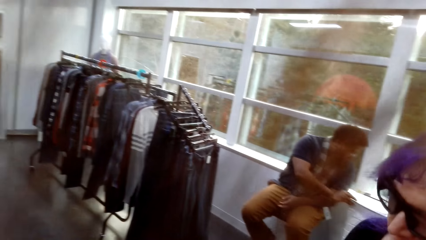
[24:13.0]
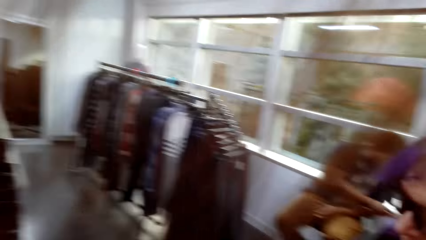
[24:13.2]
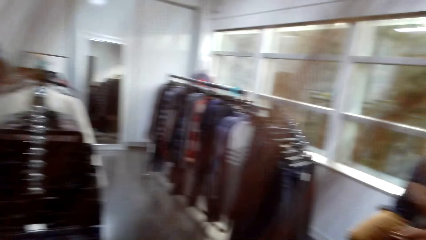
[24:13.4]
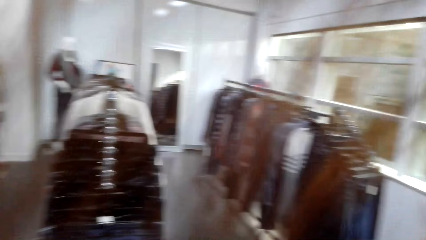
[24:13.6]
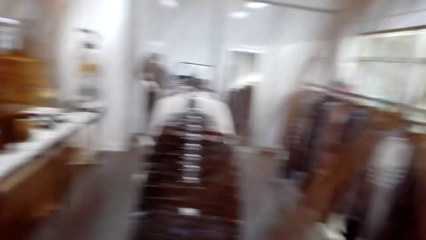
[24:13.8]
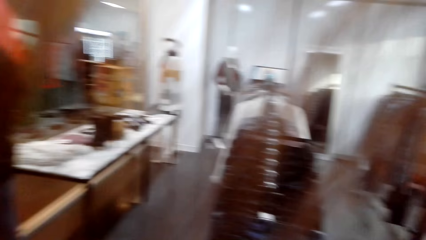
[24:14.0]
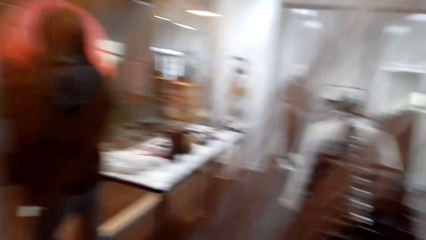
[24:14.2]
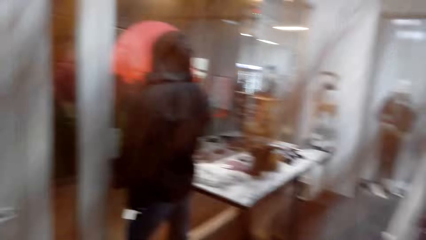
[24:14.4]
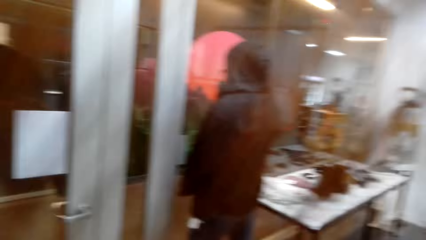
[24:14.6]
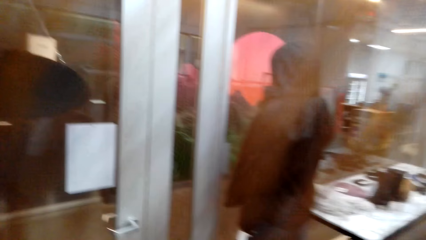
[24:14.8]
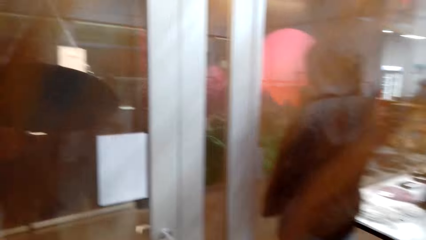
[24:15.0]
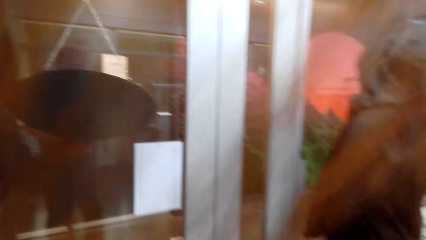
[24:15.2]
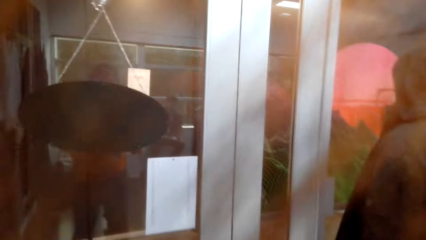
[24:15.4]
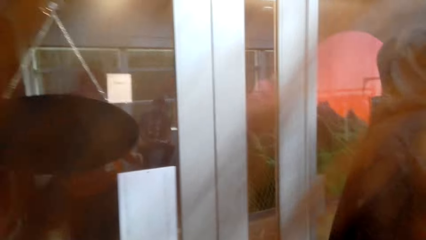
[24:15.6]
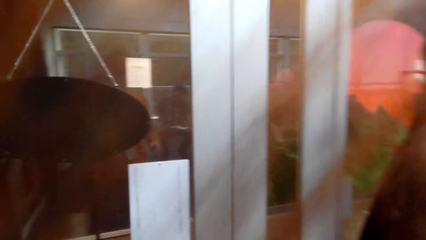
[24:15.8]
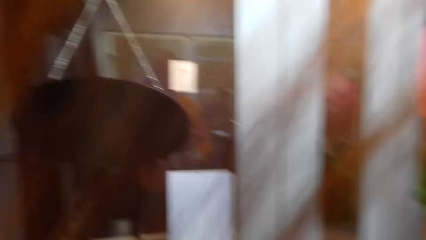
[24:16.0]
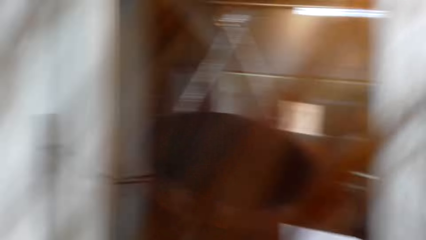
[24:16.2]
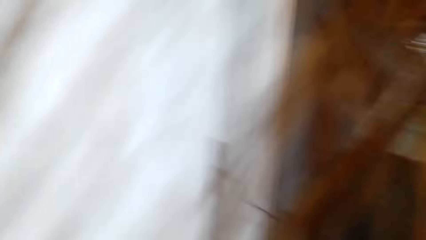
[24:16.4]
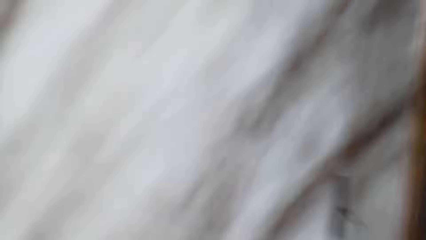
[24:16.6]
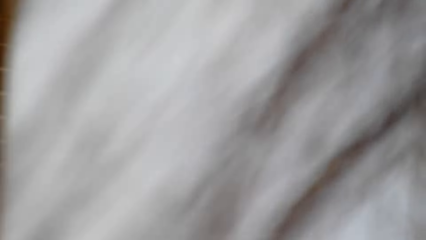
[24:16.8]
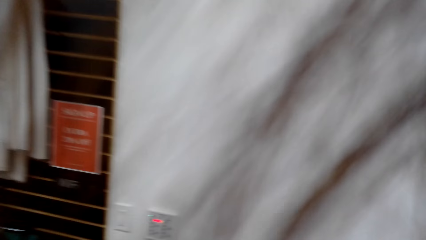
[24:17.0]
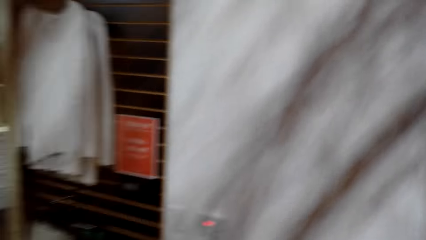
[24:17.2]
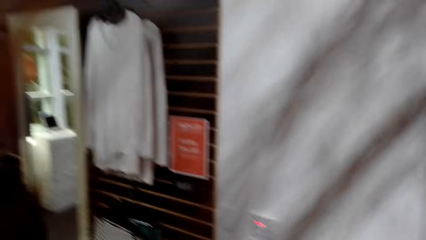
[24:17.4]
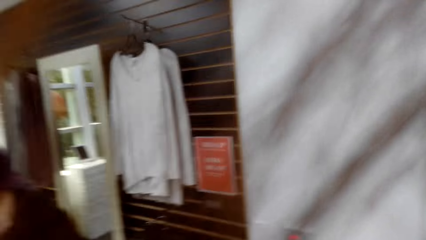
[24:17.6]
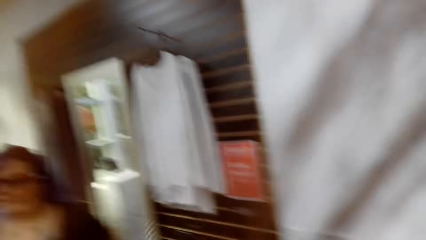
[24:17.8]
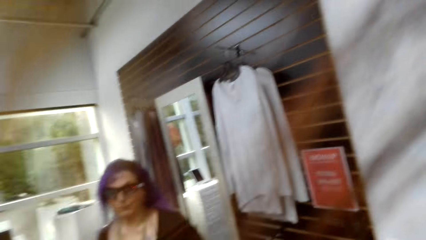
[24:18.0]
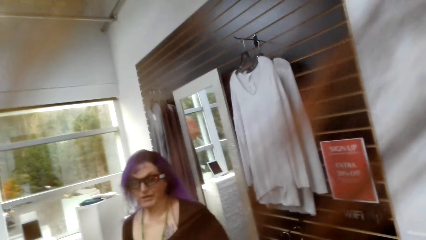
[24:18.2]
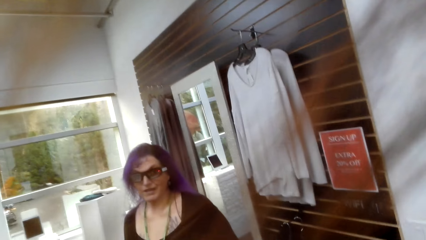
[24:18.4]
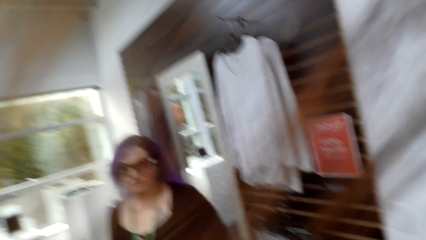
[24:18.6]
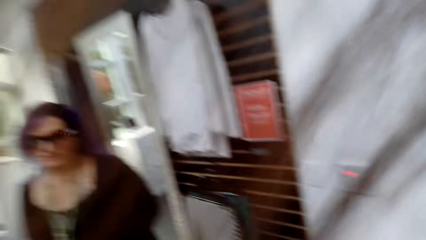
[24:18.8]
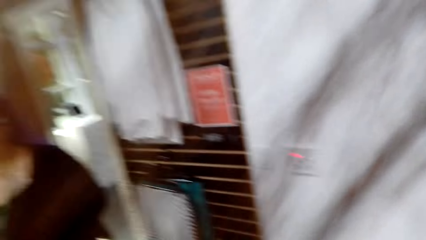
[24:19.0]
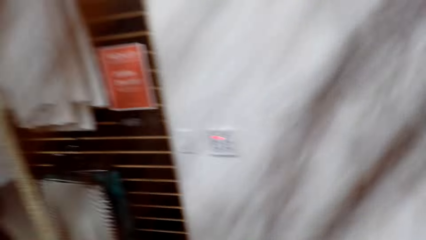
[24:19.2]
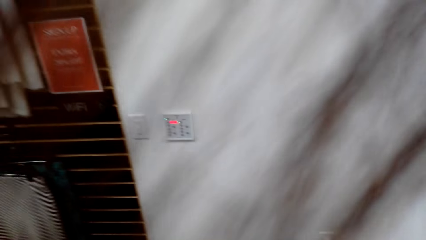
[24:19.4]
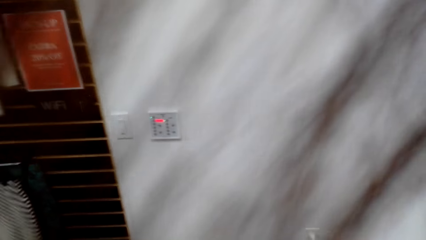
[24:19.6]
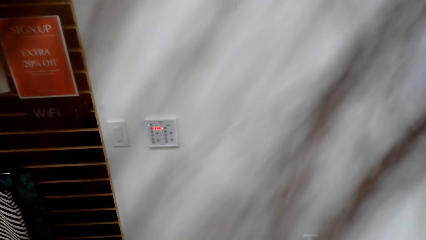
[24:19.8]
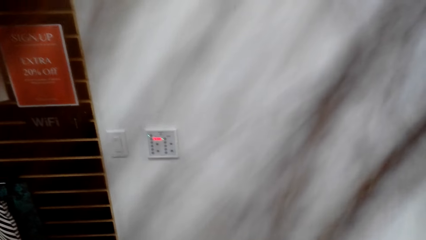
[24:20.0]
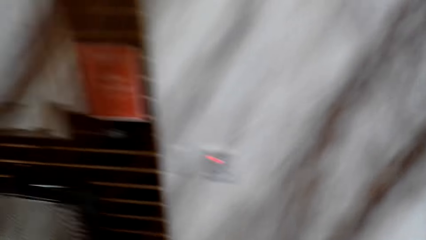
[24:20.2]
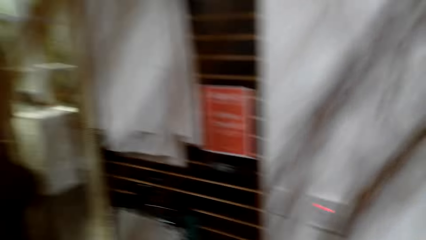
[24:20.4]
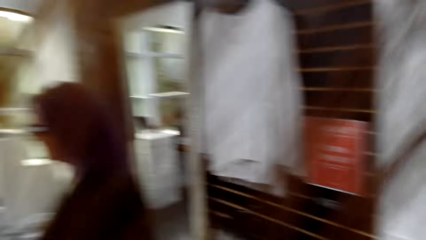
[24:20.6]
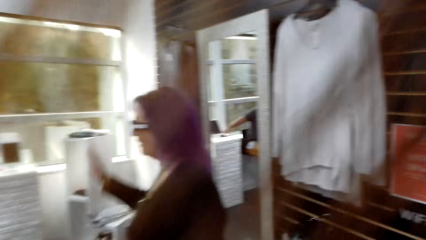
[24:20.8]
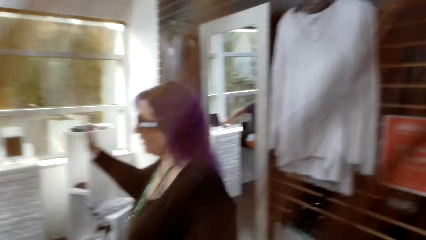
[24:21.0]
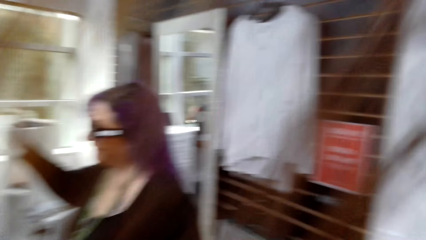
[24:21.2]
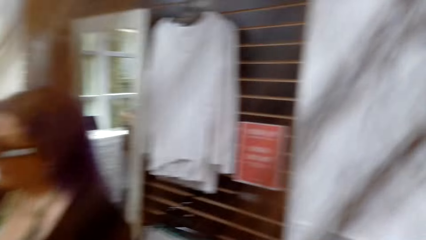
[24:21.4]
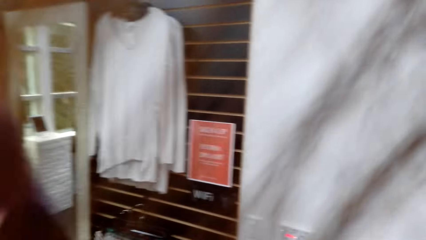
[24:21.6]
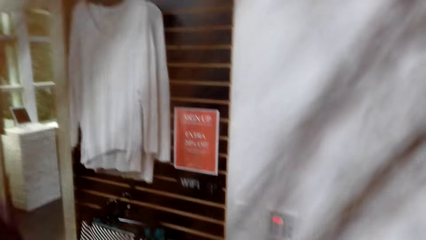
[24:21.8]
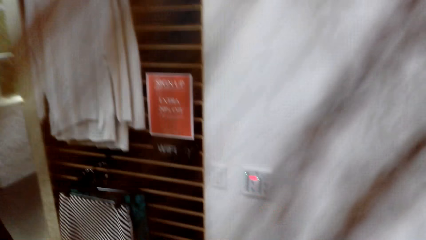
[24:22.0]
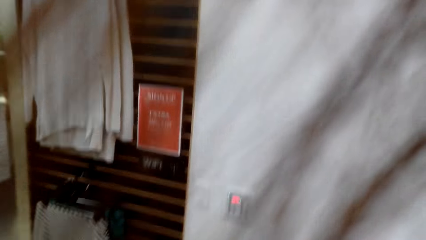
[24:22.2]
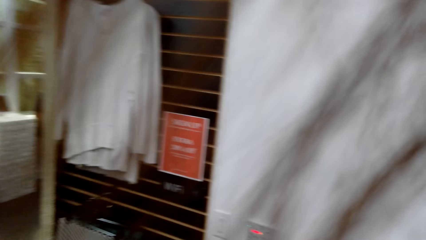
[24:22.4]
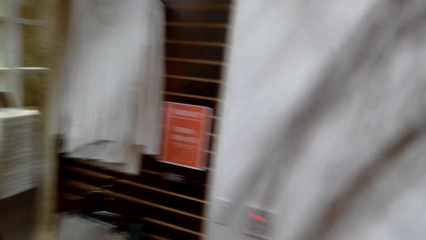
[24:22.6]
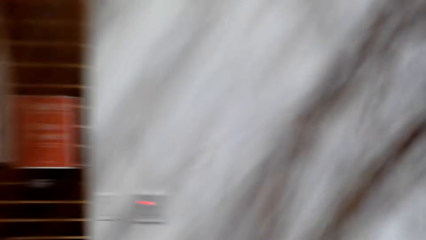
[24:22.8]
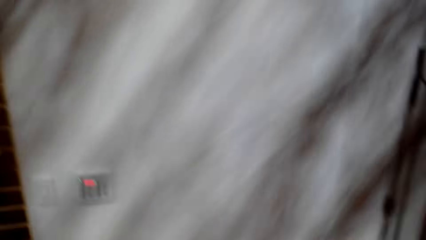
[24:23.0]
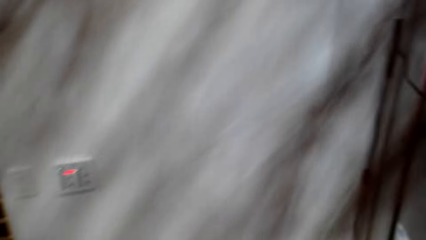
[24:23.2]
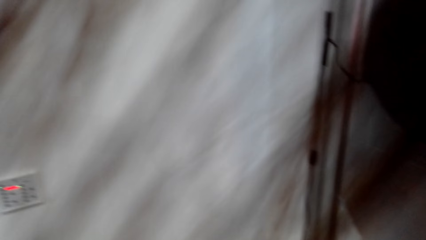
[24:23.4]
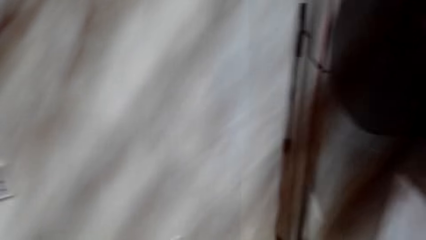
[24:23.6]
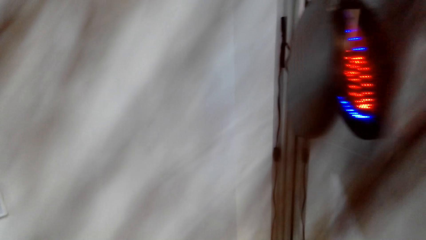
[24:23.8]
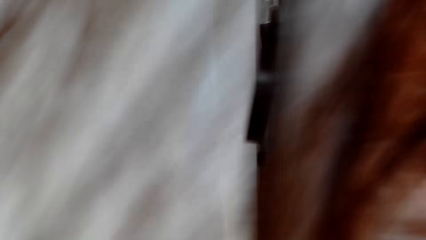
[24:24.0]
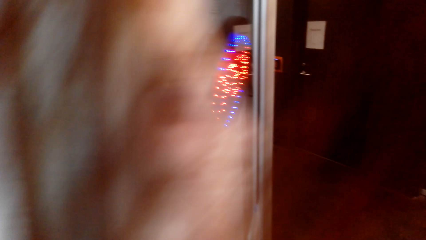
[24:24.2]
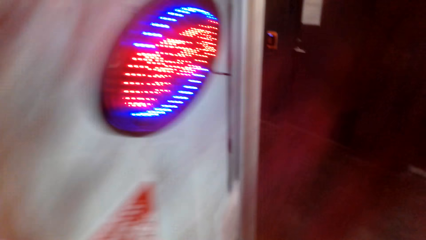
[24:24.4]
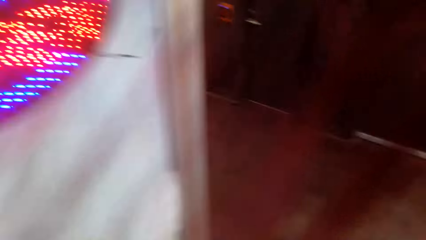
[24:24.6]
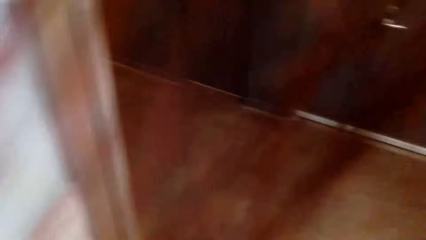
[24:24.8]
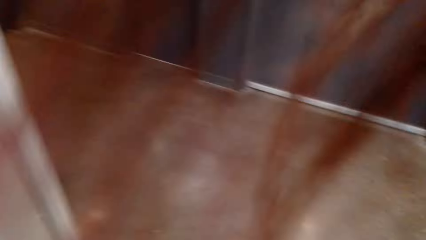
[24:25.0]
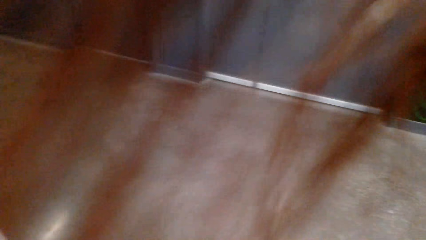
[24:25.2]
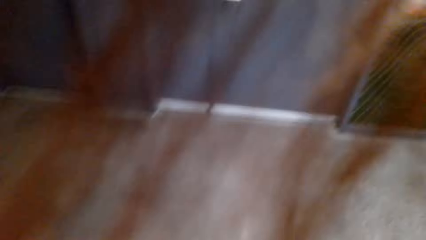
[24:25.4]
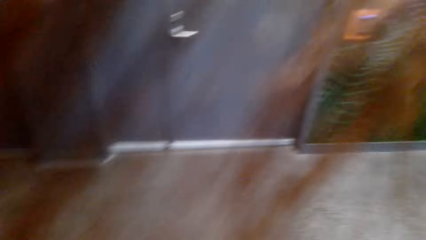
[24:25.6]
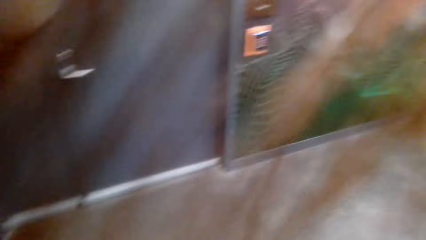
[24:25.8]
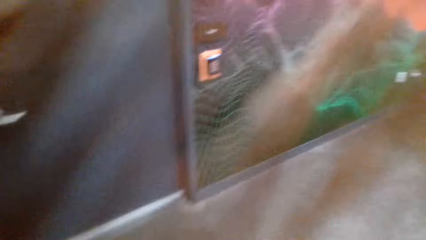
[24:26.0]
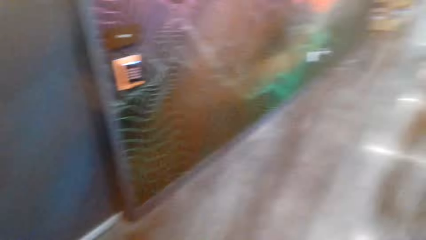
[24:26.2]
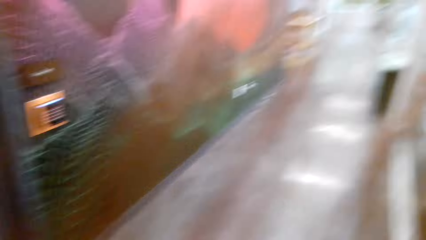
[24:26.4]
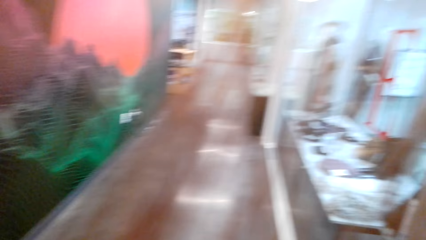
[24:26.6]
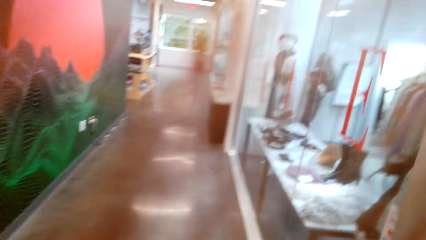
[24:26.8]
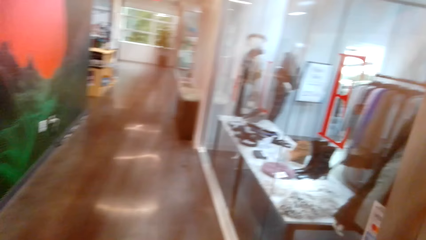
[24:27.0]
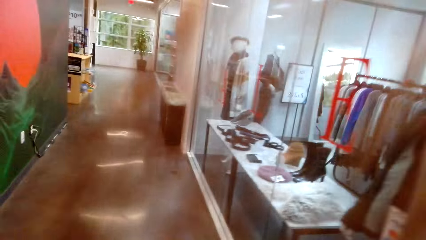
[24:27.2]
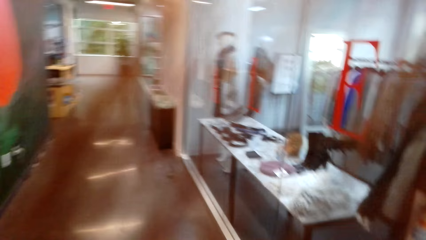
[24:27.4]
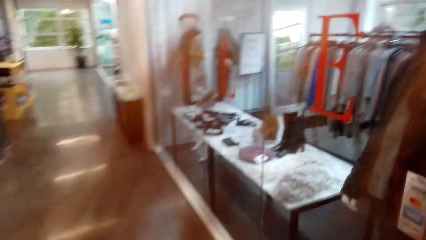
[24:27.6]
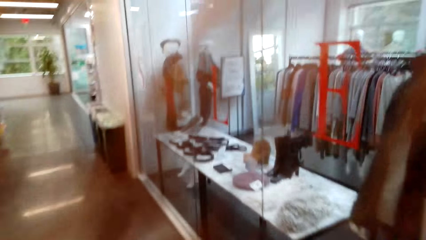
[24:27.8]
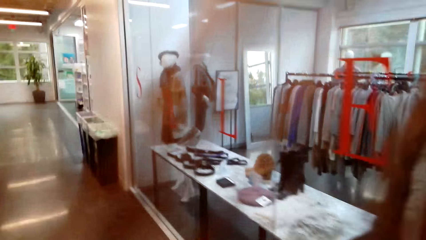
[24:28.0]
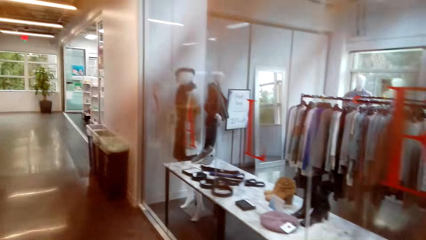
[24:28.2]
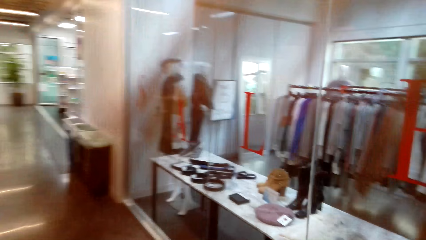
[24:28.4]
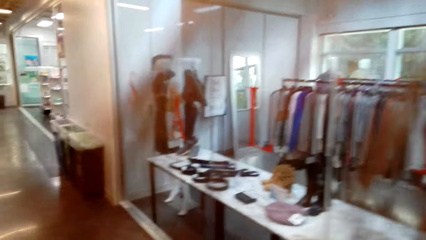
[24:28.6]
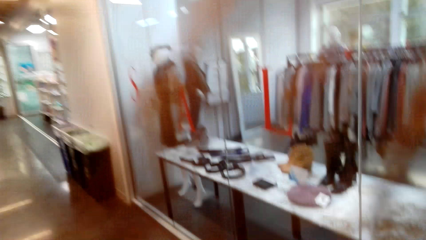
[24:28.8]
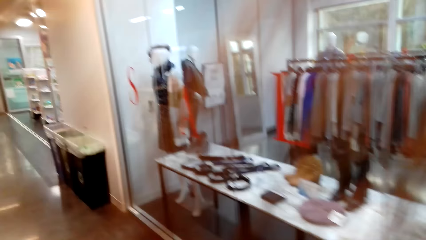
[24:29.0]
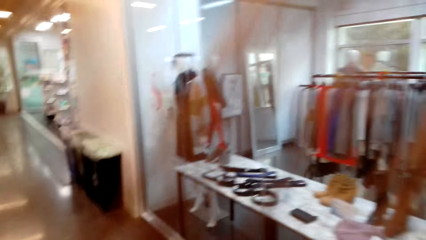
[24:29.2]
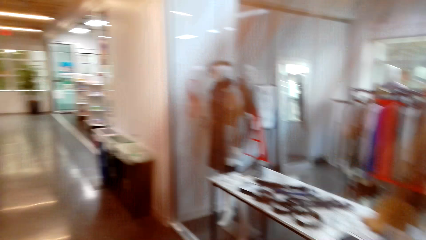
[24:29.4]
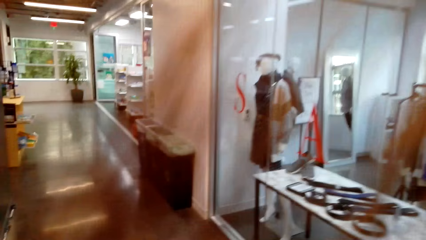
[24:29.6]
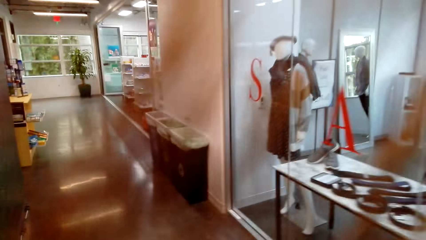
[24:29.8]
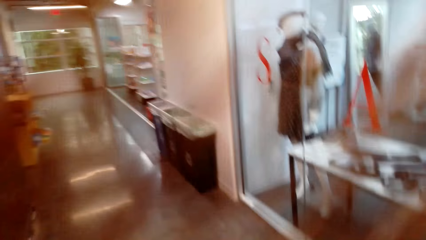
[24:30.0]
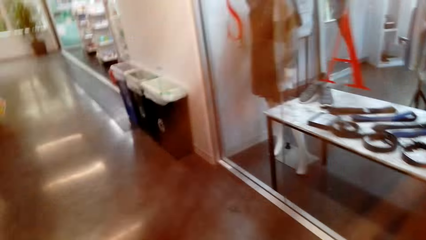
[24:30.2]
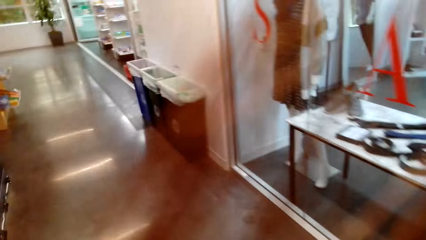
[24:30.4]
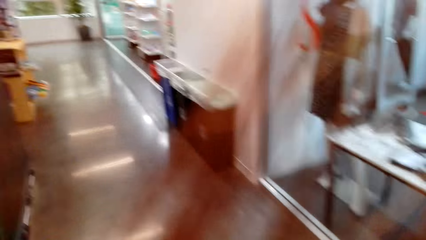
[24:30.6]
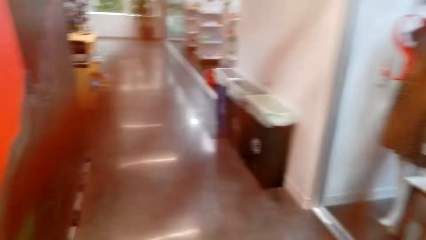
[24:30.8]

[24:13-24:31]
The camera wearer looks around the clothes store. They talk to a woman. They open the door, exit the clothing shop and walk around the mini mart.
